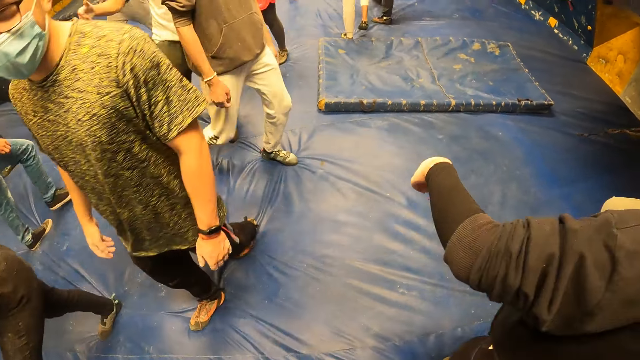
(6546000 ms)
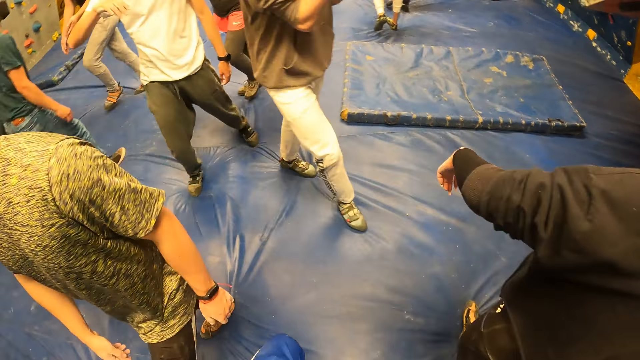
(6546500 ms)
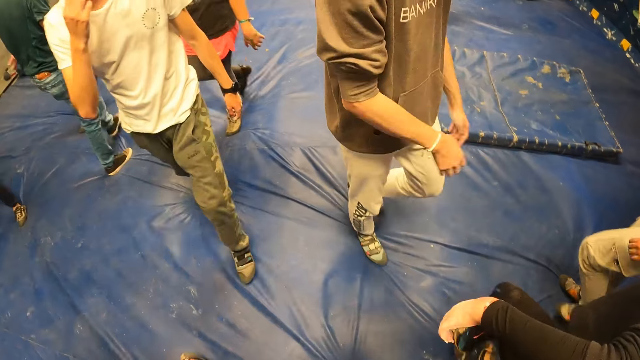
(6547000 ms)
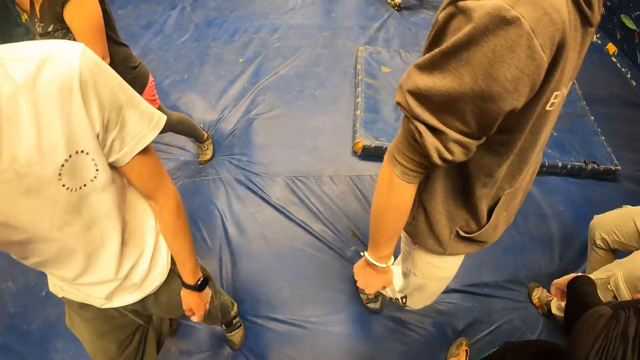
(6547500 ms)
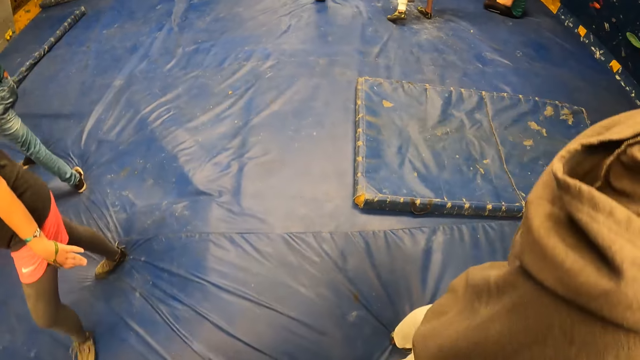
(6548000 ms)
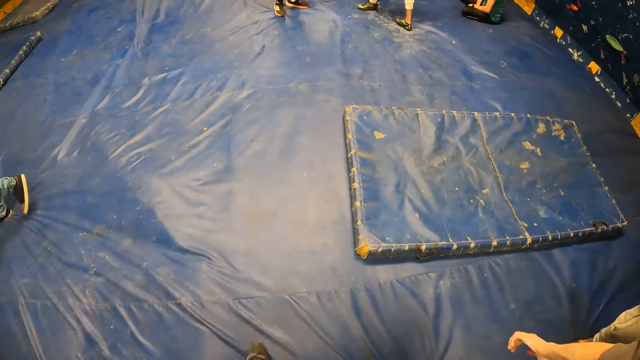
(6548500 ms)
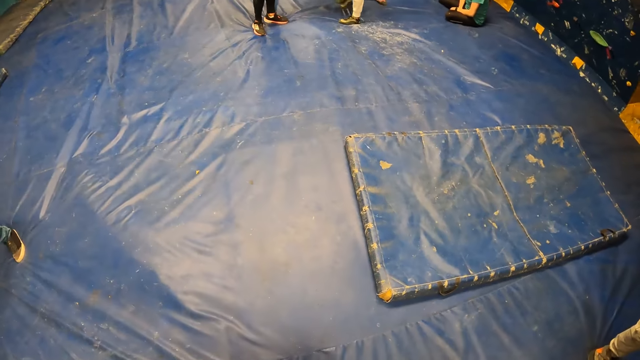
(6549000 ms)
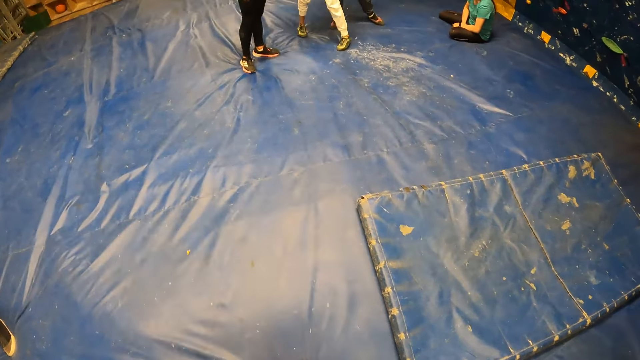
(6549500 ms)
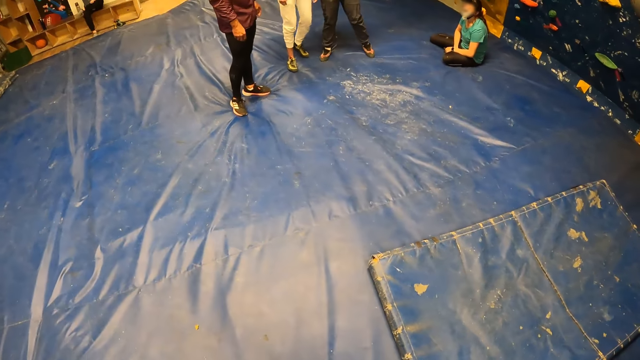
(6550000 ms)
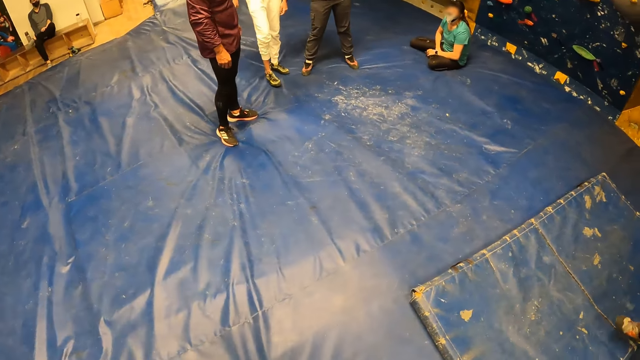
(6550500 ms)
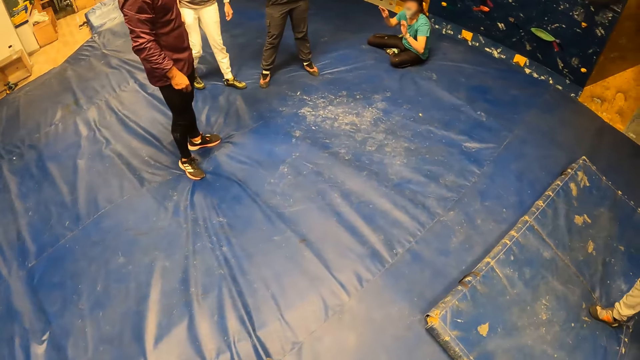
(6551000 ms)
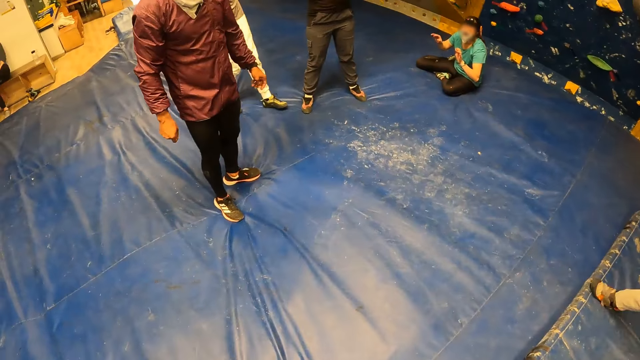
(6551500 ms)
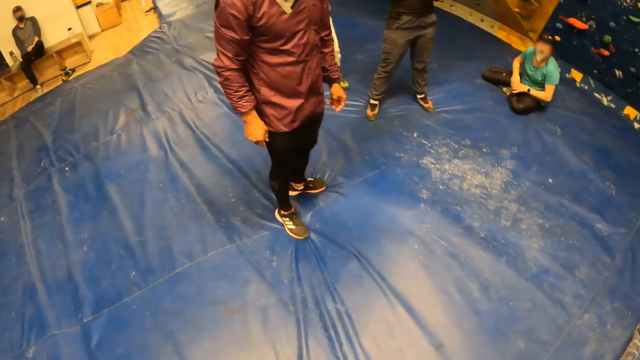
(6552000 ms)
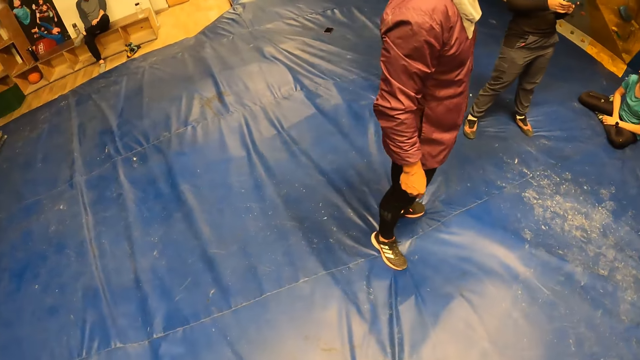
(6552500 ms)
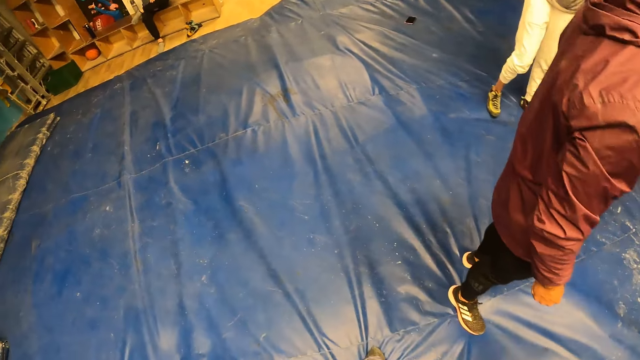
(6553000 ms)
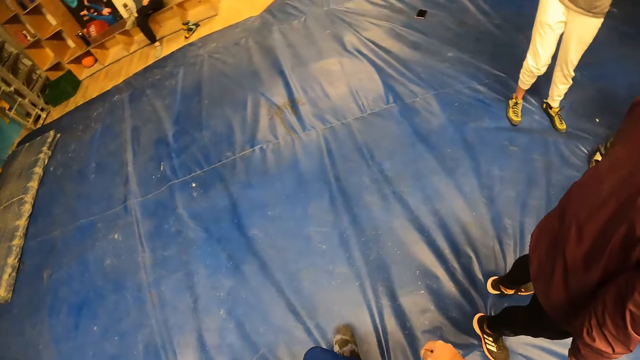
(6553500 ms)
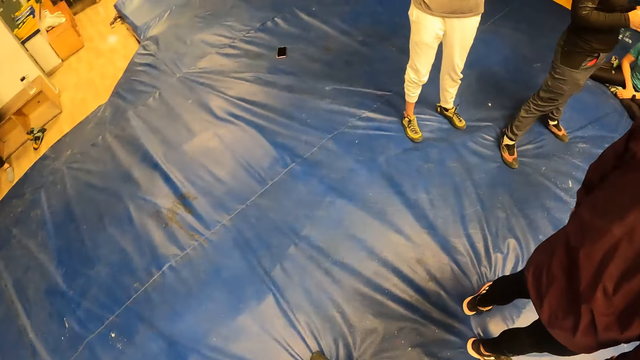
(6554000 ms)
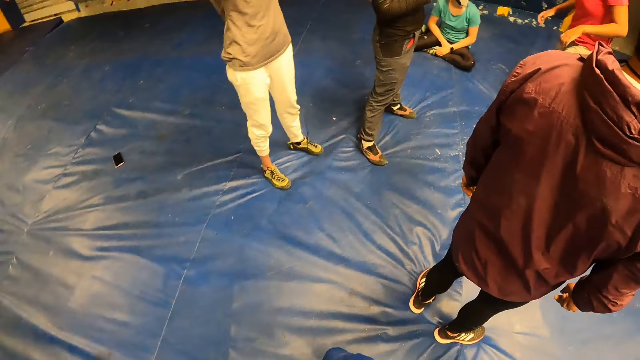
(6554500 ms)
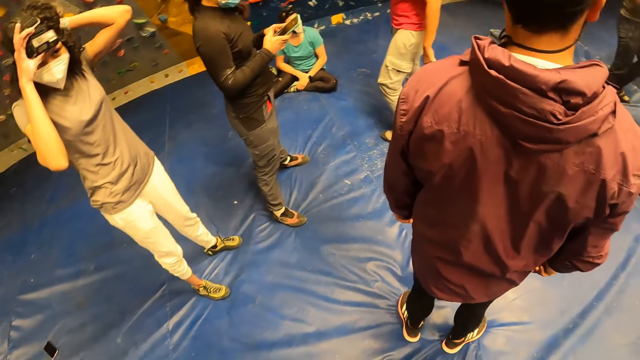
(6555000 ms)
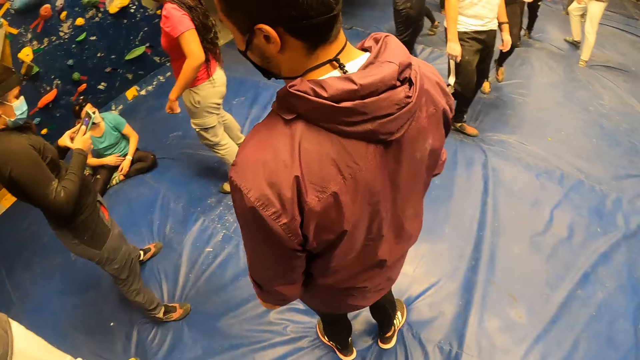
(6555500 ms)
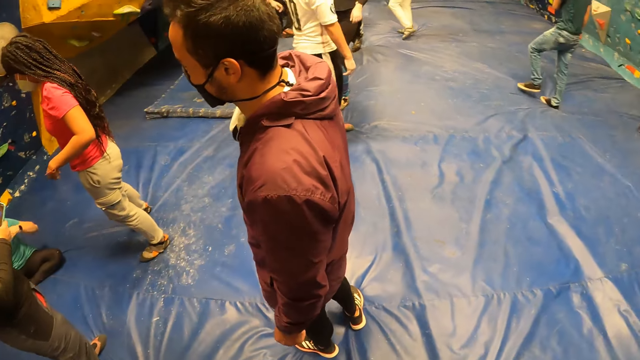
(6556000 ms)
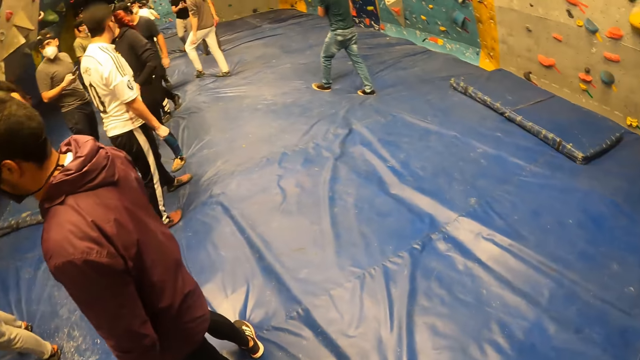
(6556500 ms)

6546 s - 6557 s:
The woman adjusts her camera with both hands.

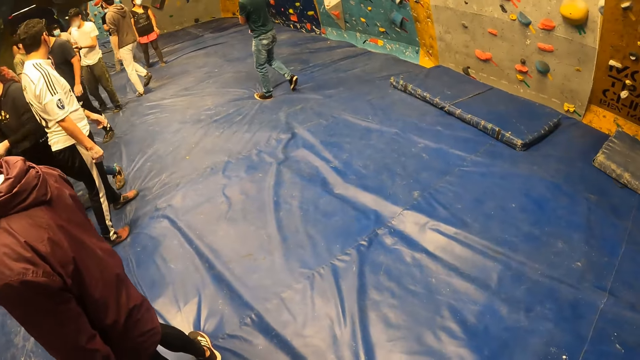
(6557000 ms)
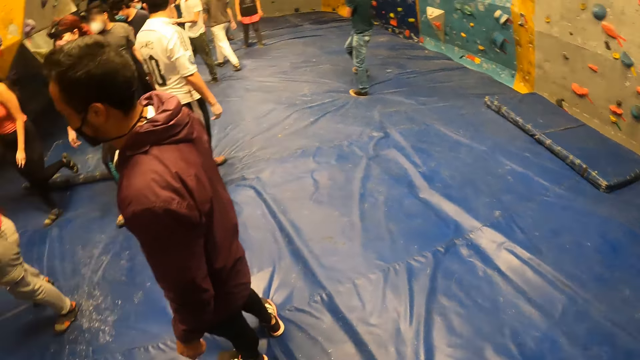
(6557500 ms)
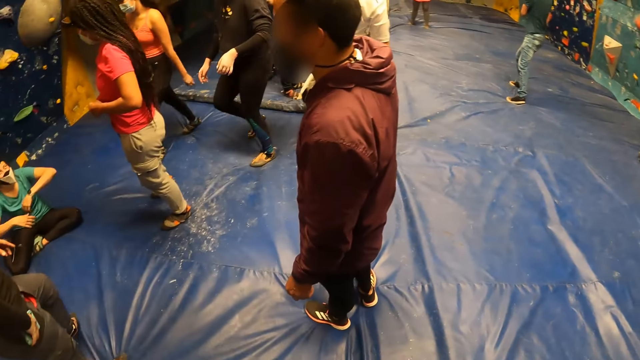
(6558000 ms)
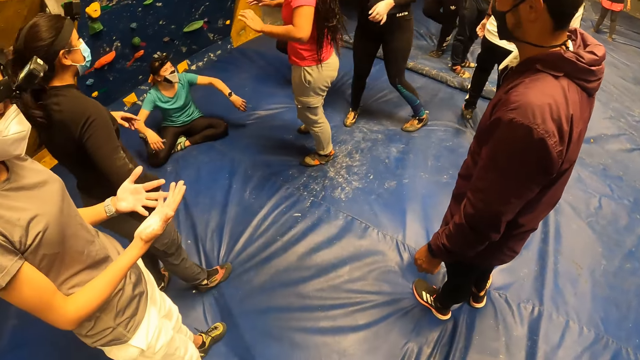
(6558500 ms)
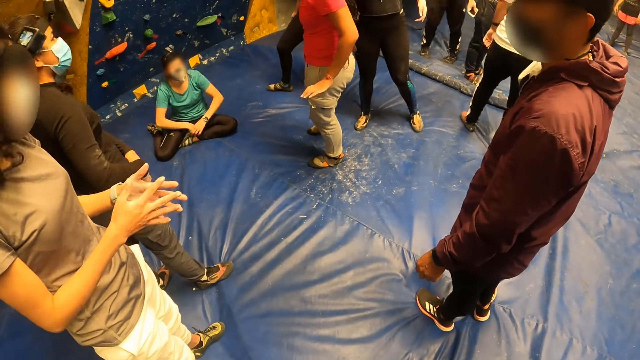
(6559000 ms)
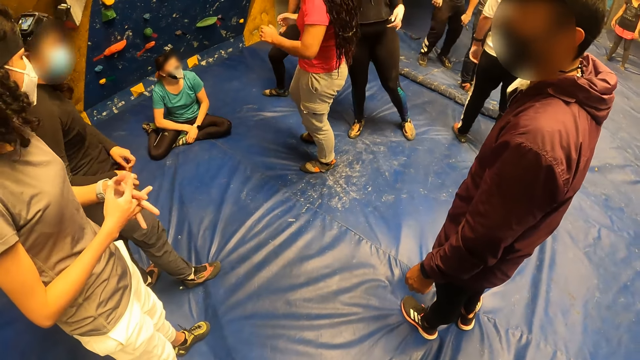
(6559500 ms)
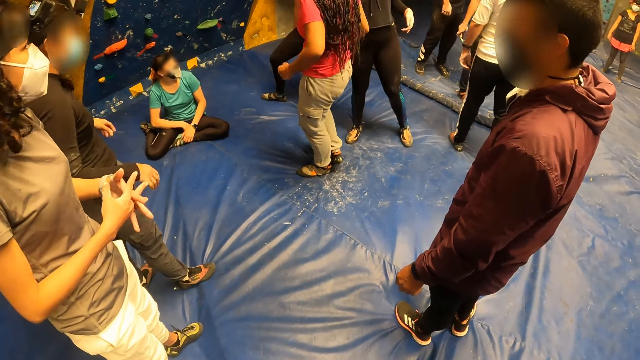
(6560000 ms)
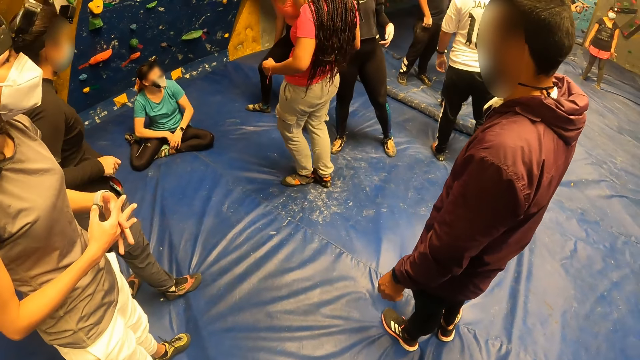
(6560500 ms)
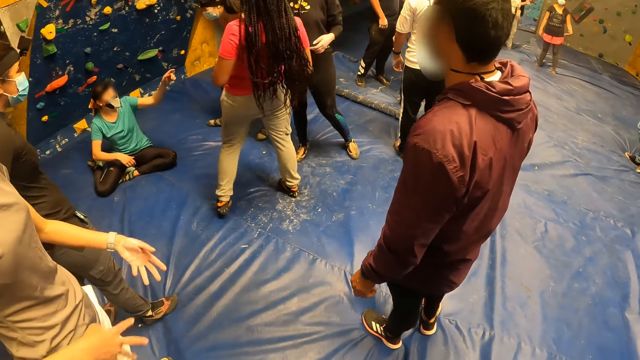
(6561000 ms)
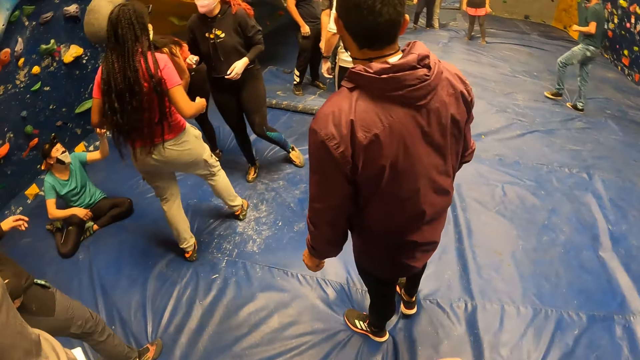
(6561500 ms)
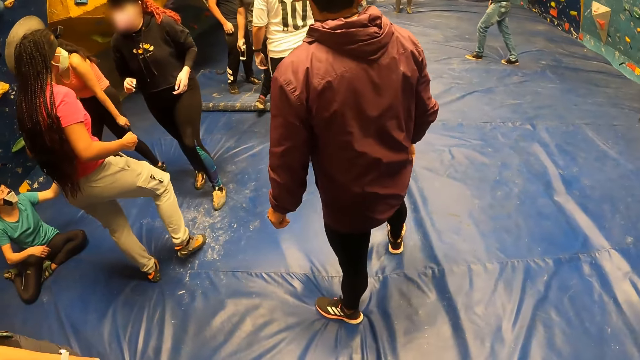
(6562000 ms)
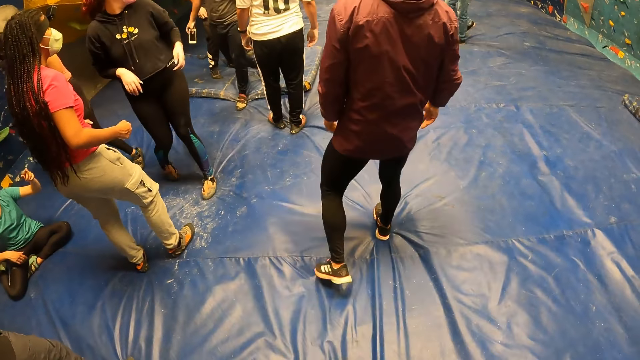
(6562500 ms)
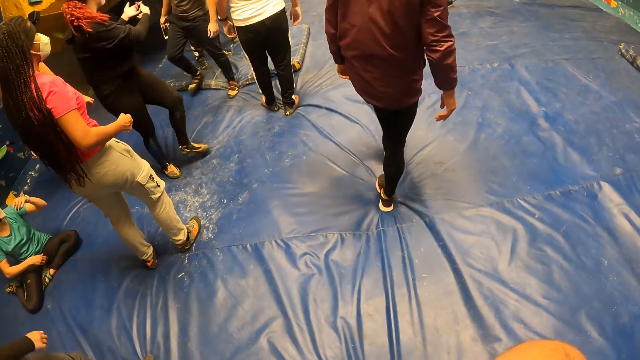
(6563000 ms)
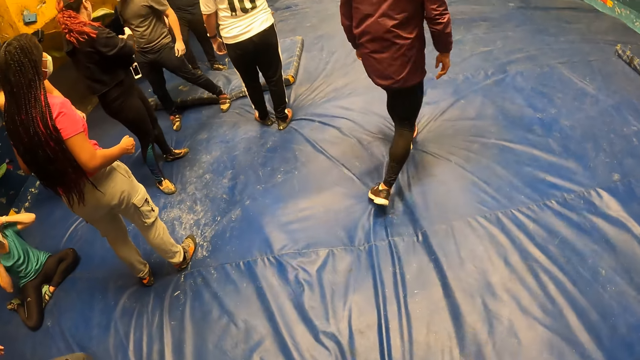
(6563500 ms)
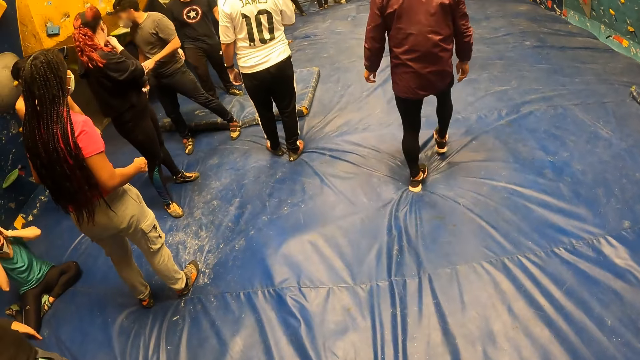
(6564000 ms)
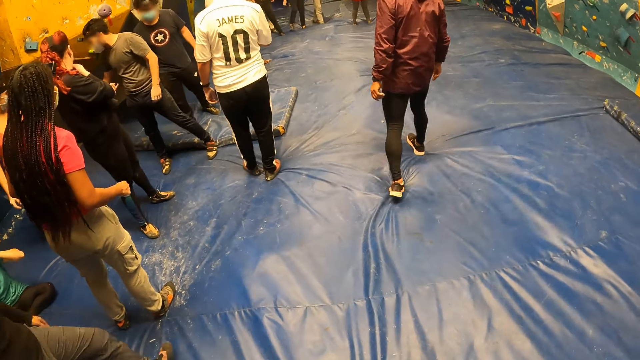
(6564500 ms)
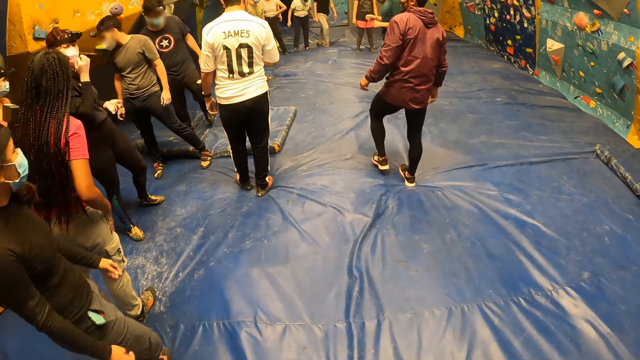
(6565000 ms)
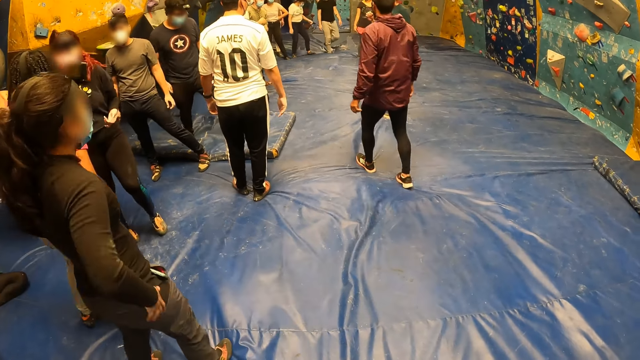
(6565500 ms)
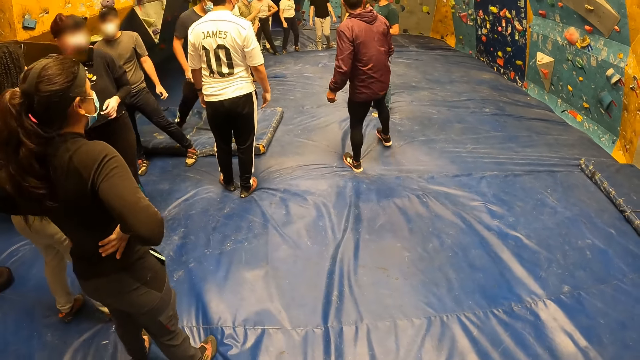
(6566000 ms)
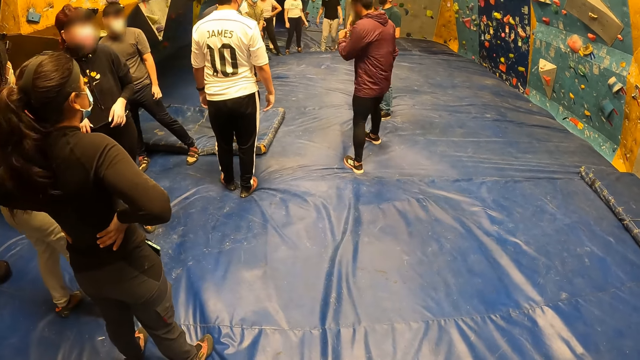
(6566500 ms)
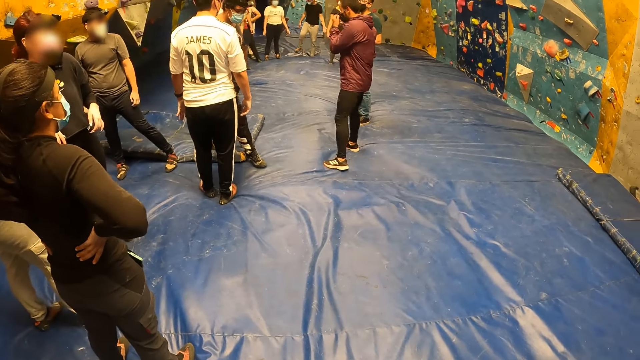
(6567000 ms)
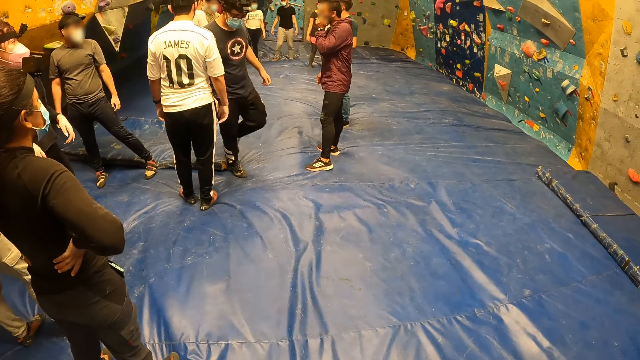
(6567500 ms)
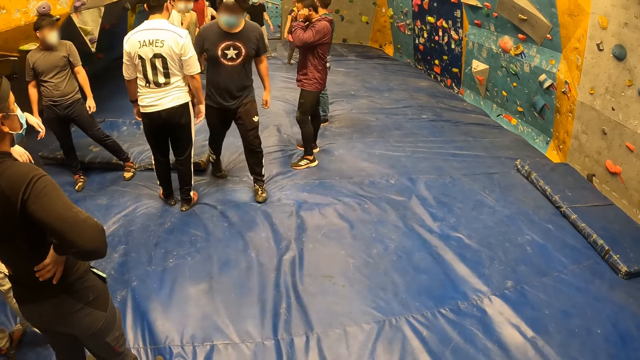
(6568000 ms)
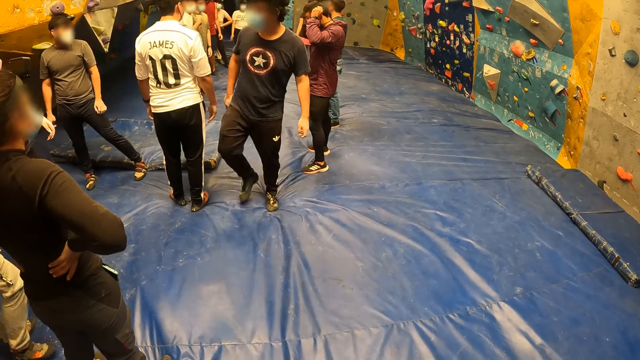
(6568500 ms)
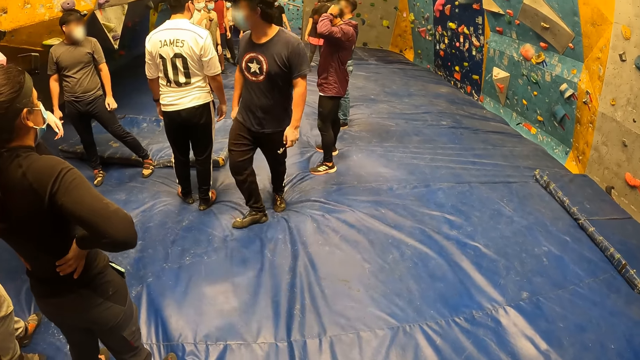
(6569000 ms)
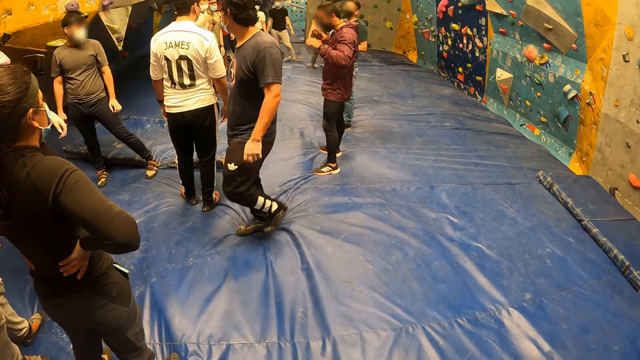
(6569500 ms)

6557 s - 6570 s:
The camera wearer turns around. The woman puts her hands together. The camera wearer looks at the wall climbers.
